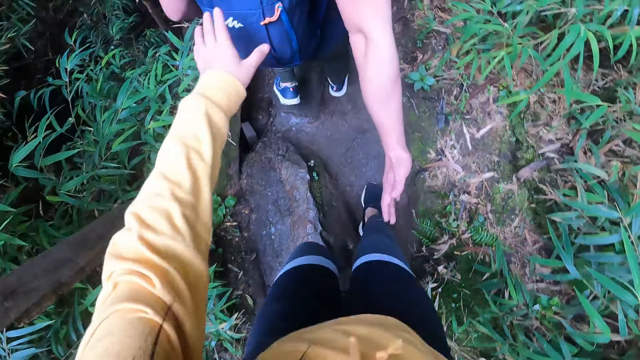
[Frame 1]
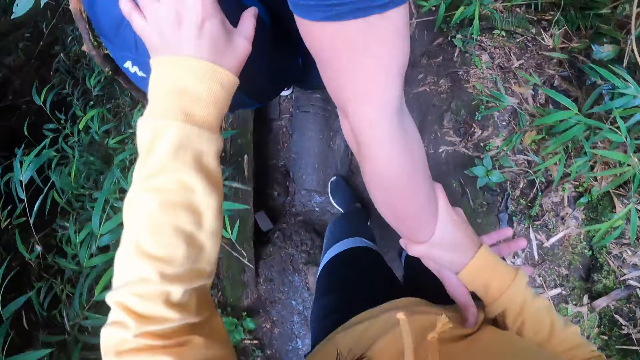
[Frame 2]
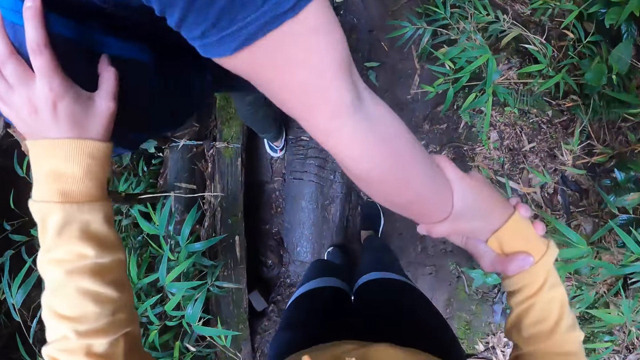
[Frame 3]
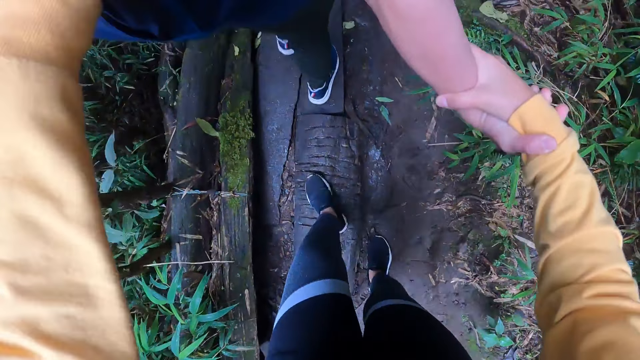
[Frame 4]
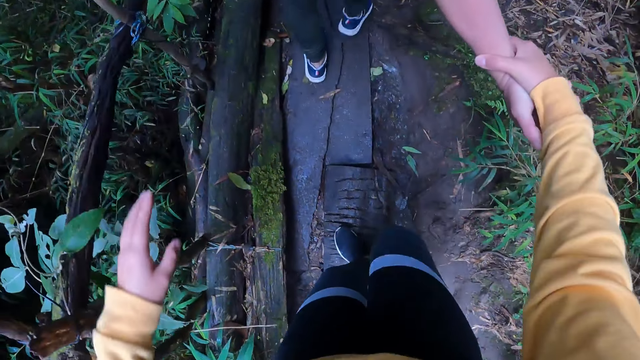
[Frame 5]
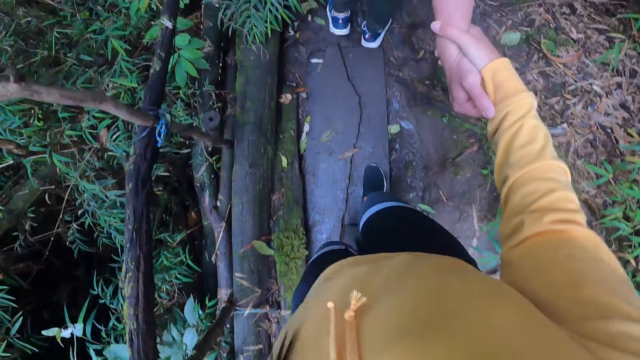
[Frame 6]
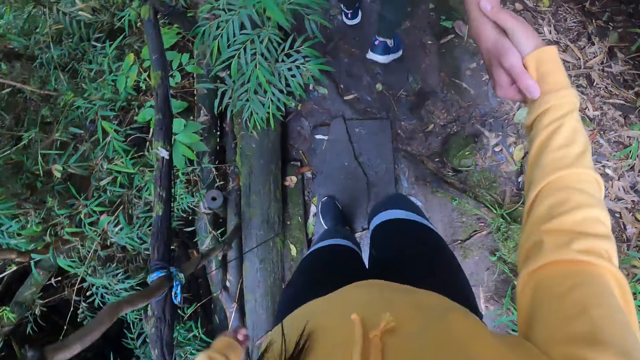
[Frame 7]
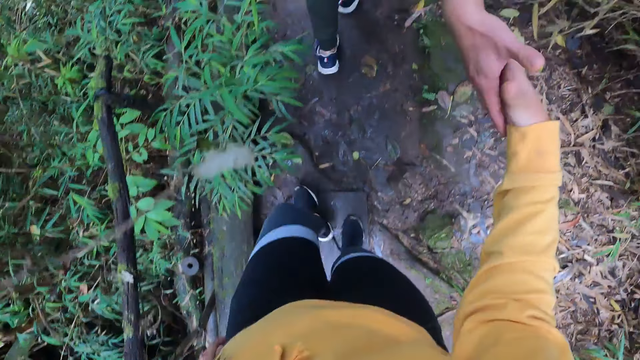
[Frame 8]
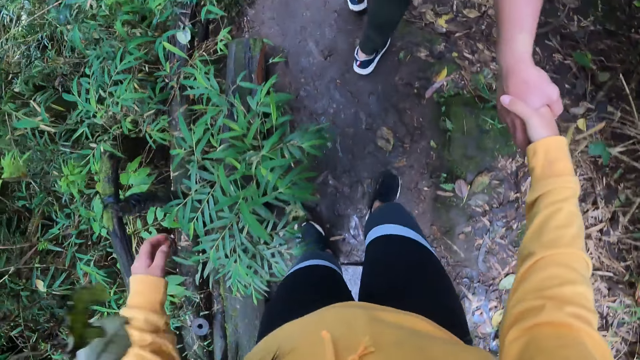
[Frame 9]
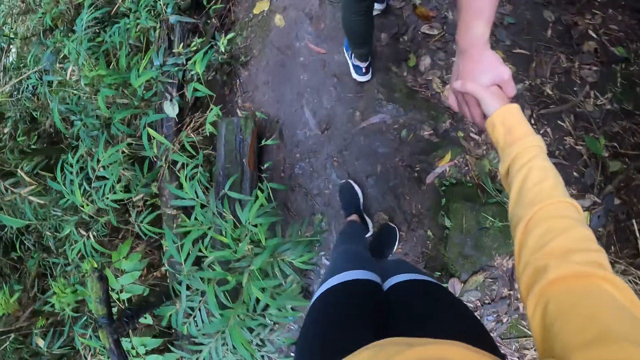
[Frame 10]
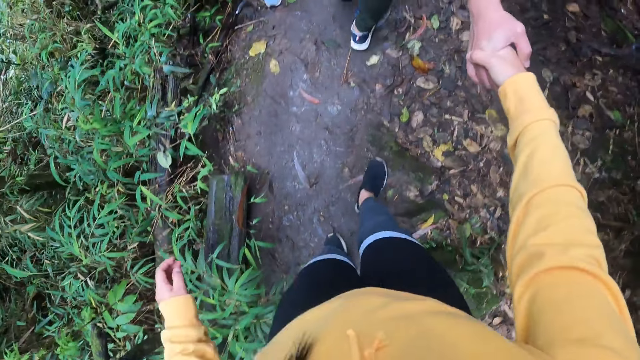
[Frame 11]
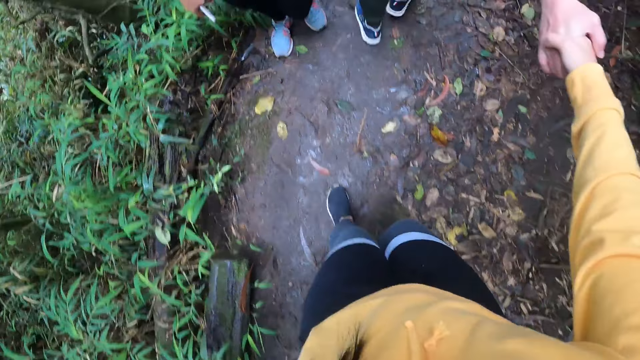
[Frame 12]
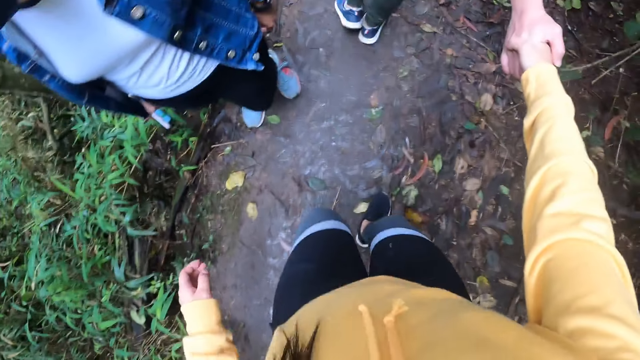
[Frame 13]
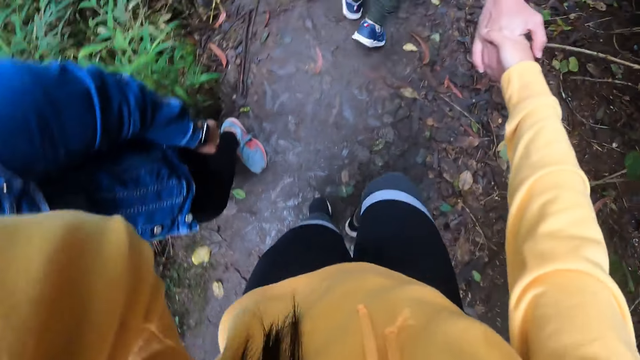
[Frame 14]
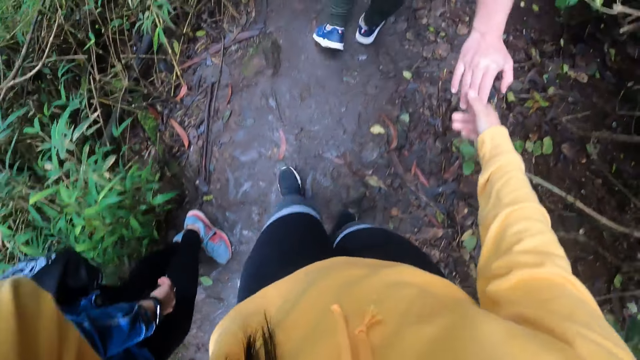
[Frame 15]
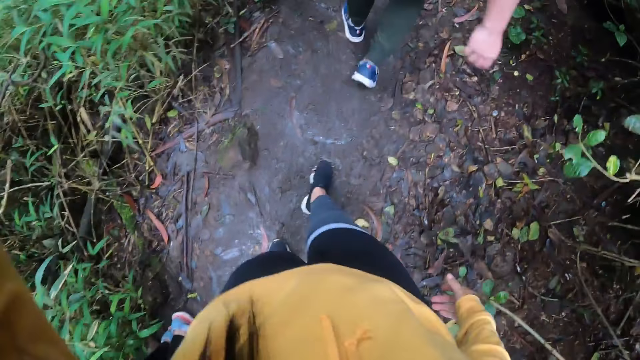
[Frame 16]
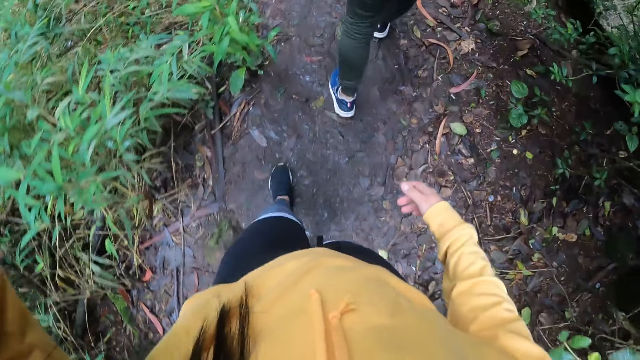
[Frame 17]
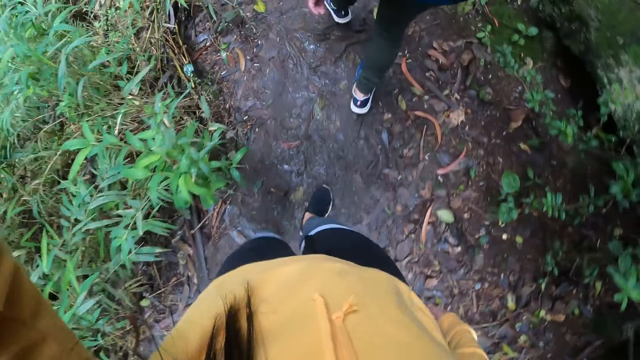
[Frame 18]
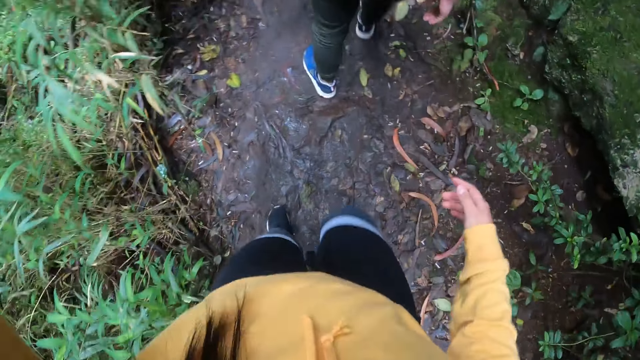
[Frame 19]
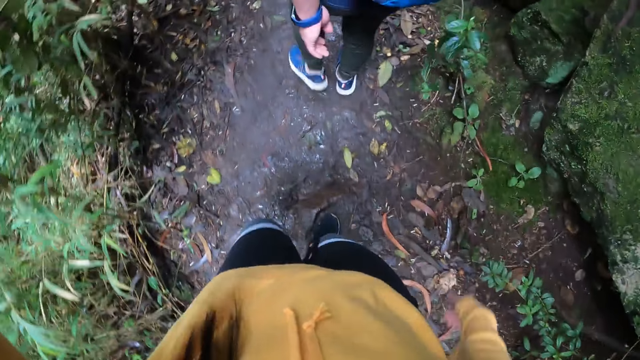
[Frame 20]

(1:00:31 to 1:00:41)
The camera wearer grabs the arm of a man with her right hand. She places her left hand on the back of the man, holds the bag of the man using her left hand and removes her hand off the bag of the man. She holds the right hand of the man with her right hand. She removes her right hand from the man's hand and lifts her left hand up.

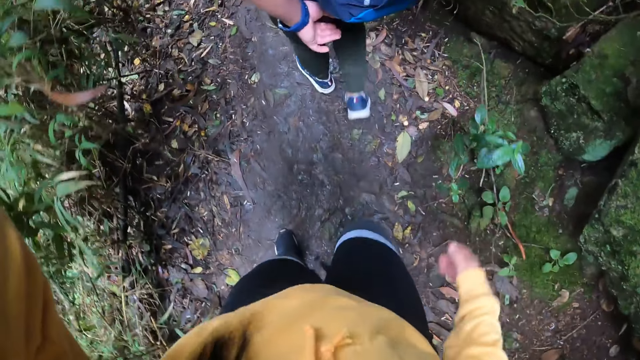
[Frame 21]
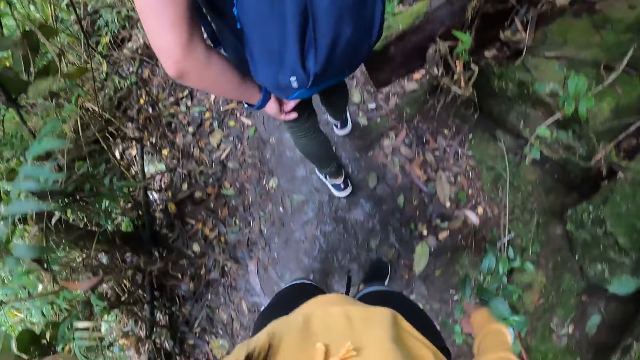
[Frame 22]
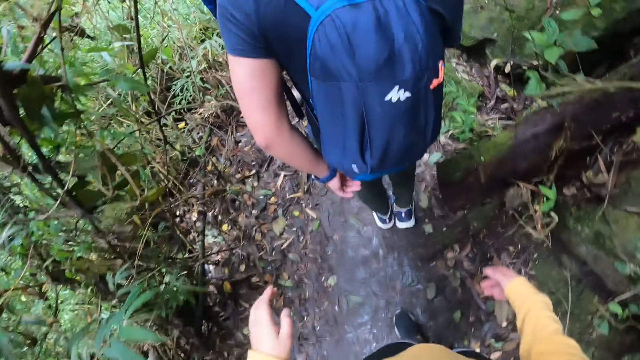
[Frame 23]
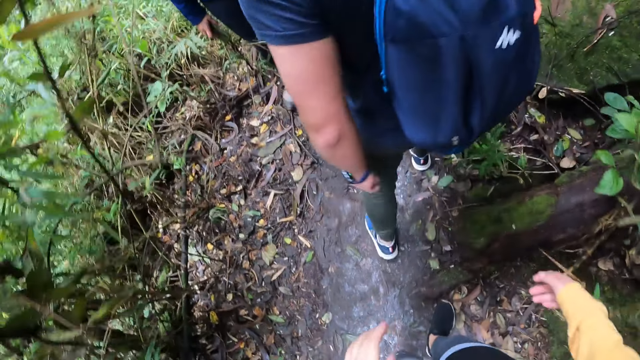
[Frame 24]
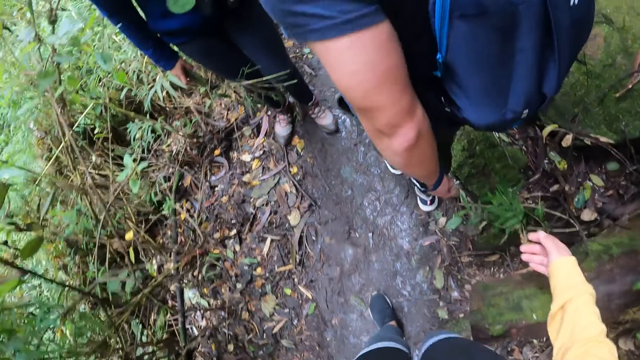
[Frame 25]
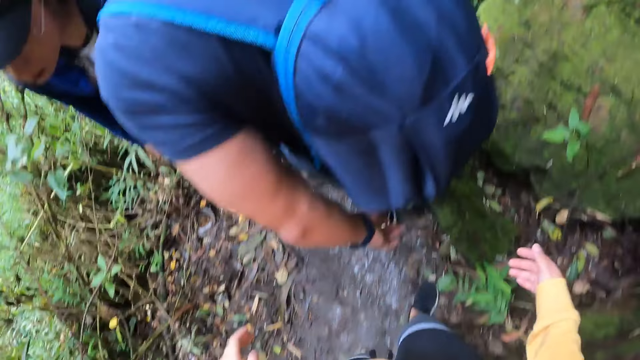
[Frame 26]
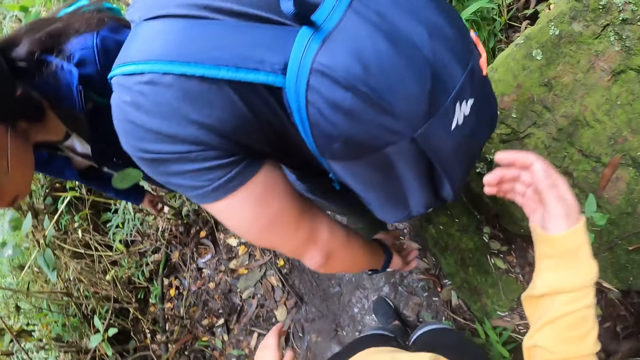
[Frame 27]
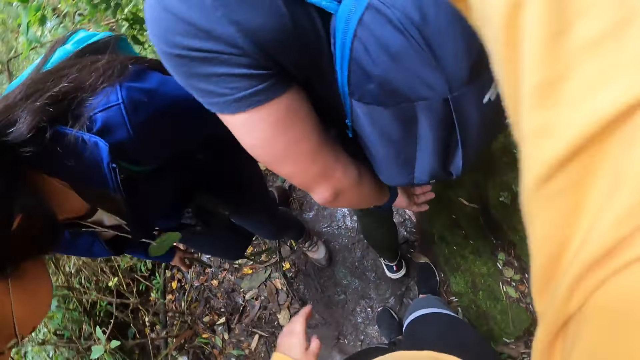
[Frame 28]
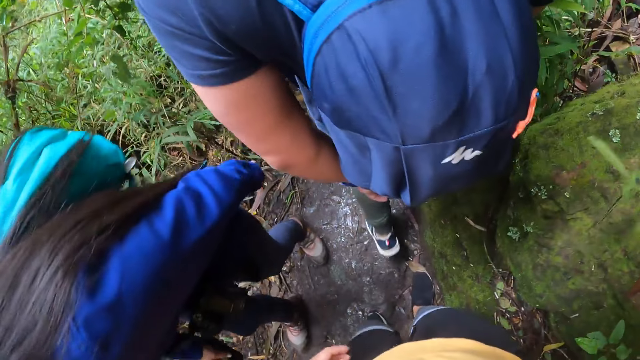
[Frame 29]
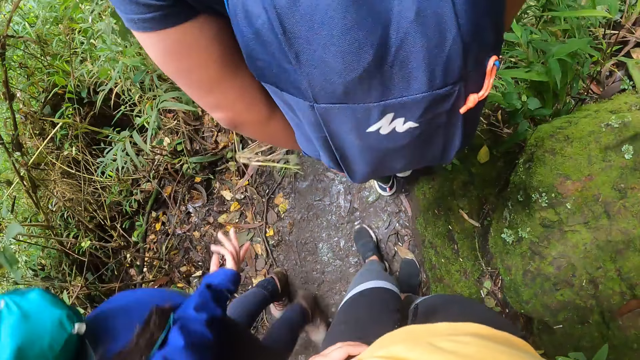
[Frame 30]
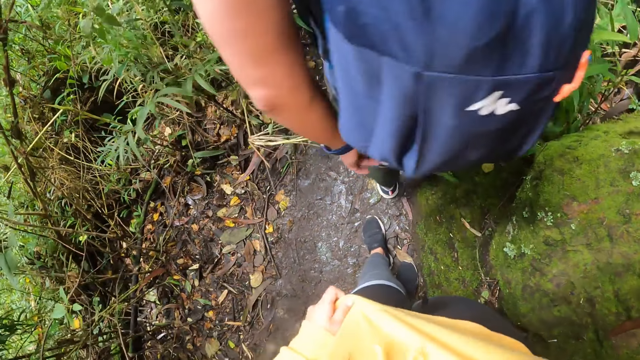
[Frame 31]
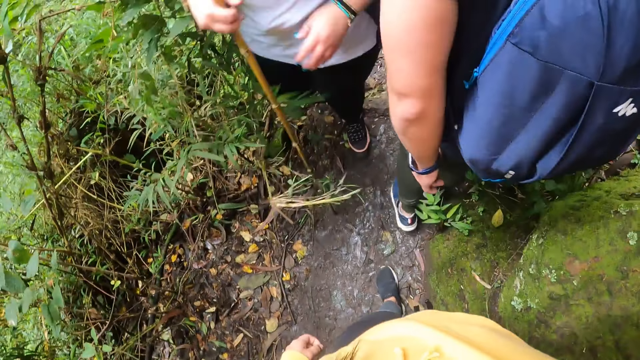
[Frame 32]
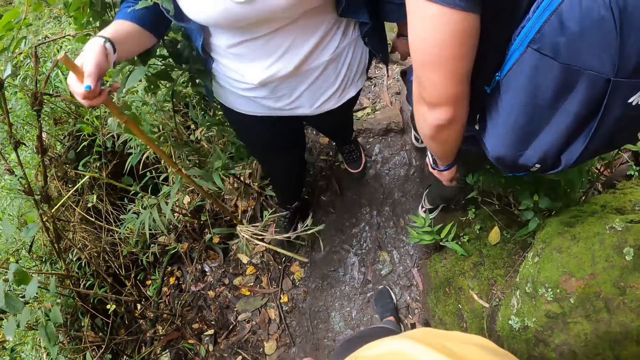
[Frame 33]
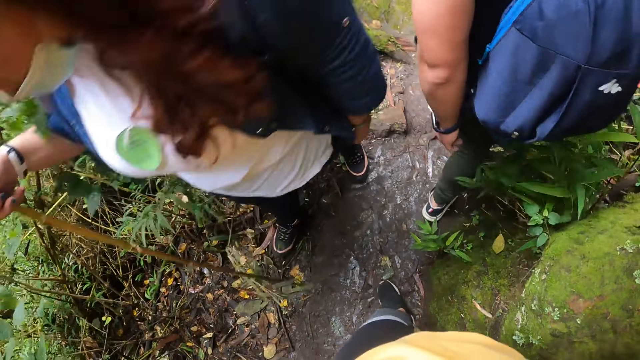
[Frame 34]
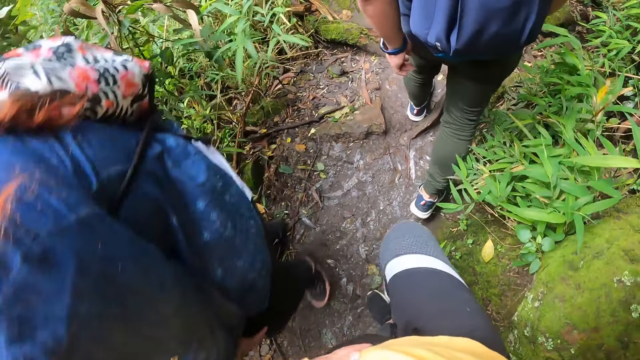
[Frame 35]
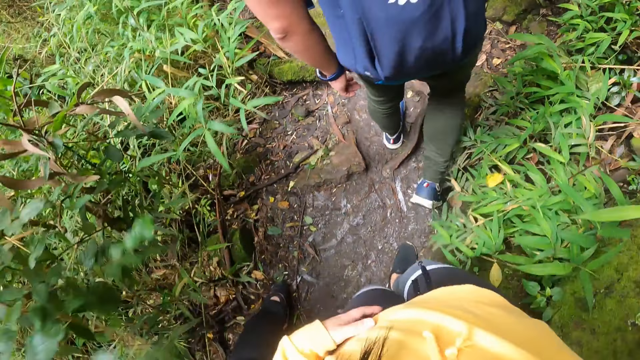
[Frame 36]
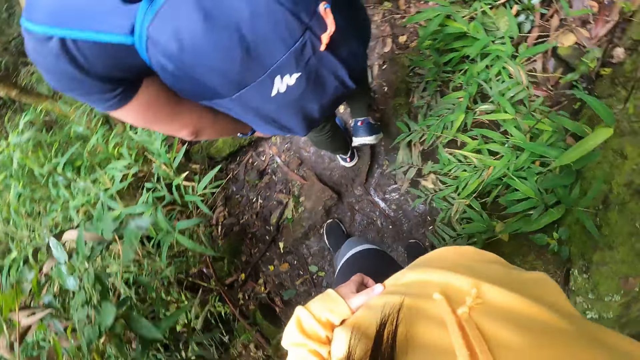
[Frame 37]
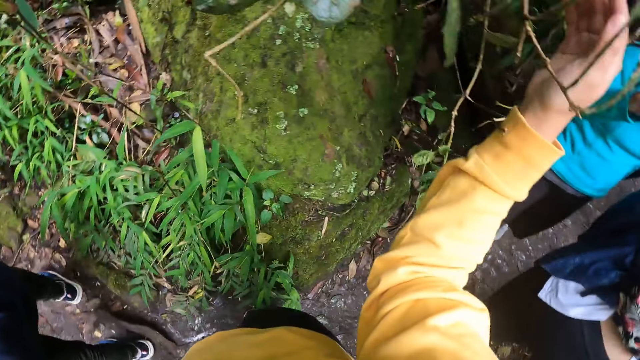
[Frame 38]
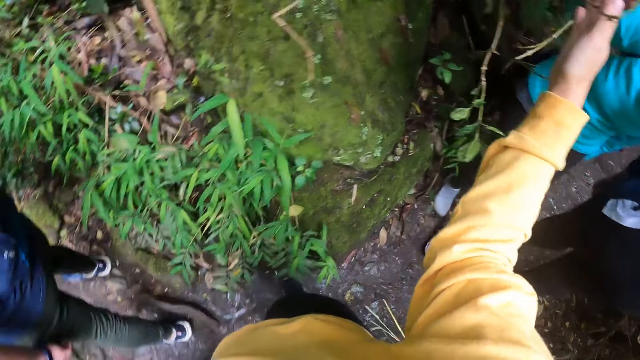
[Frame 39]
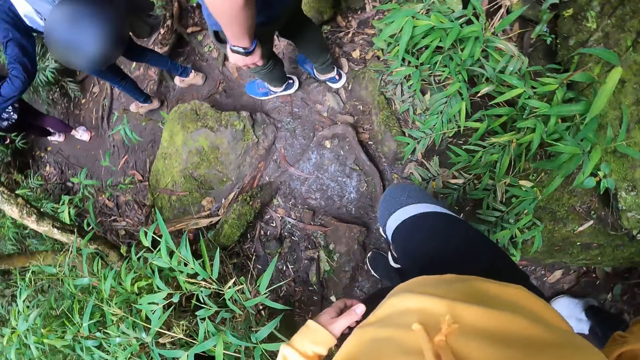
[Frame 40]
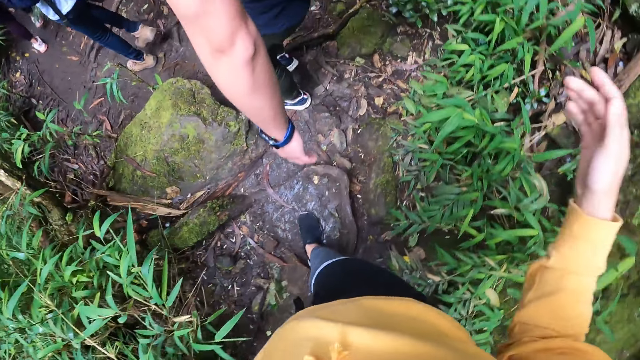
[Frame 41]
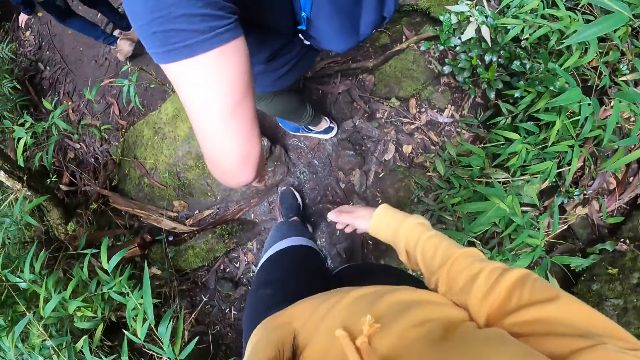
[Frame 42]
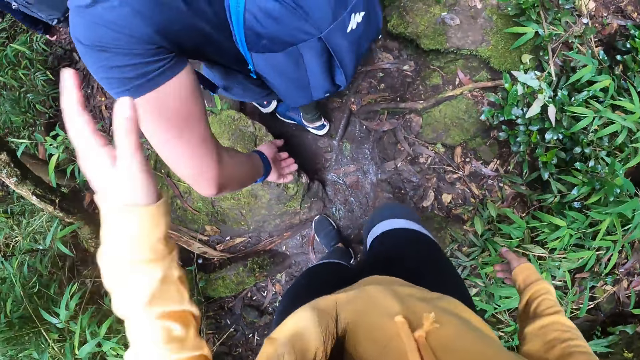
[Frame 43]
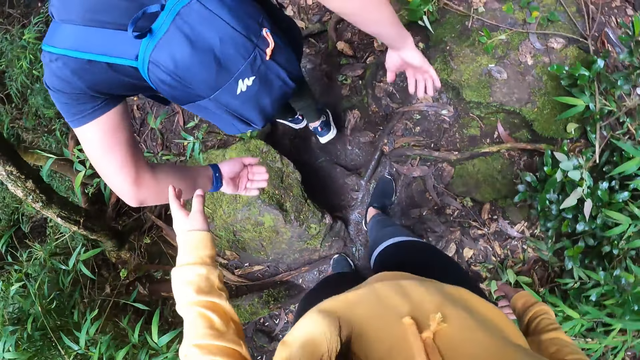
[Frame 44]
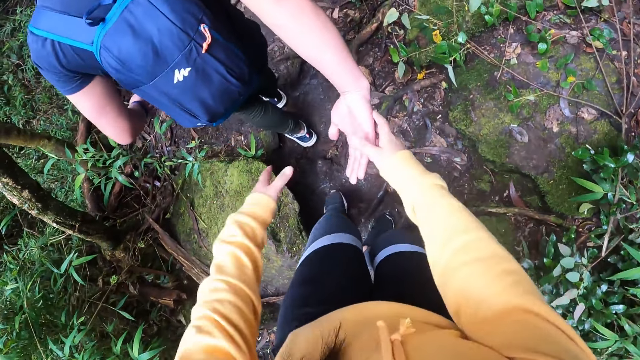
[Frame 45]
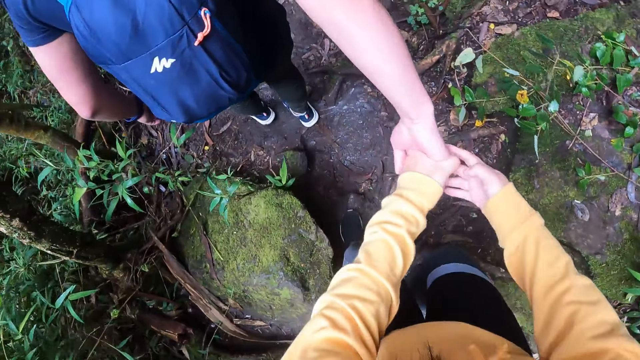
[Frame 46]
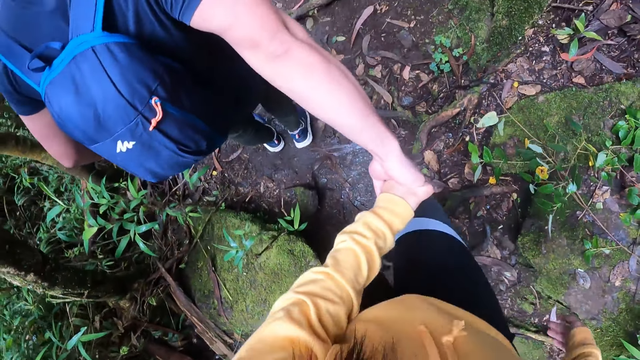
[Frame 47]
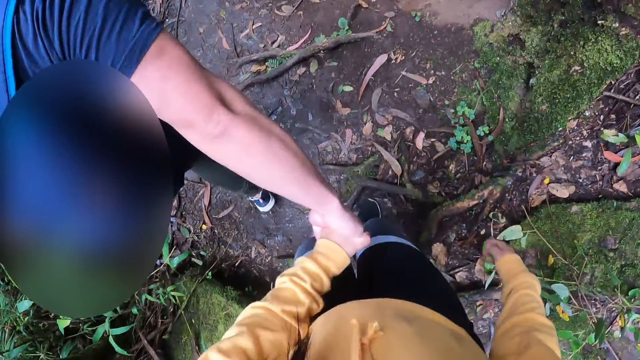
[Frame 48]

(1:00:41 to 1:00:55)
The camera wearer puts her left hand down. She walks in the woodland, lifts her right hand up, pulls her shirt using her left hand and removes her hand from her shirt. She holds her waist and walks in the woodland. She taps the left arm of a person, touches the right hand of the person, holds the right hand of the person with her right hand and removes her right hand from the person's hand.
